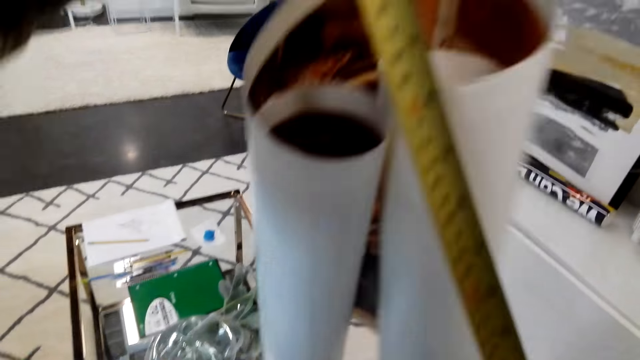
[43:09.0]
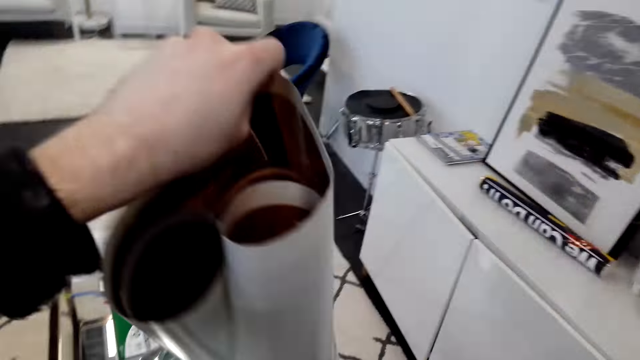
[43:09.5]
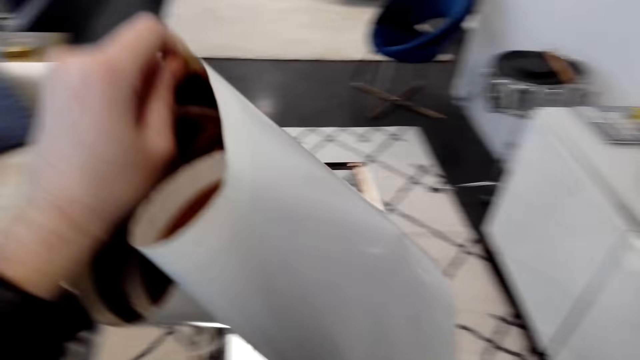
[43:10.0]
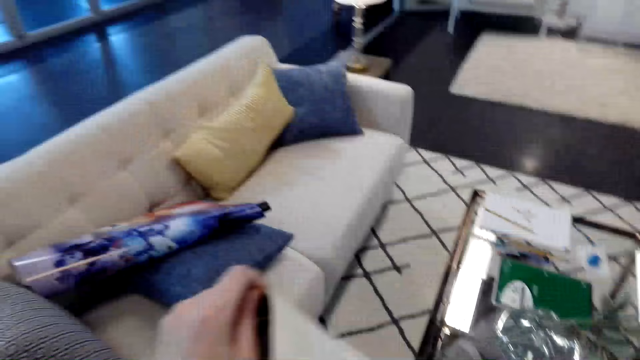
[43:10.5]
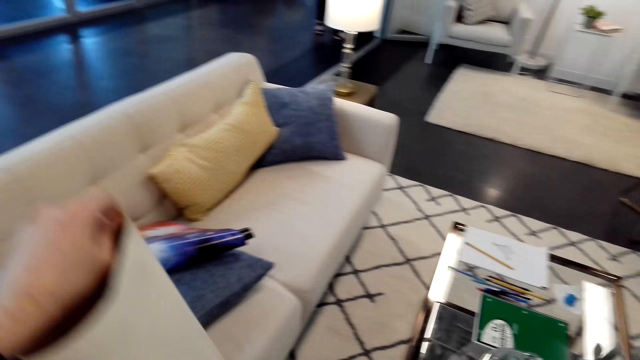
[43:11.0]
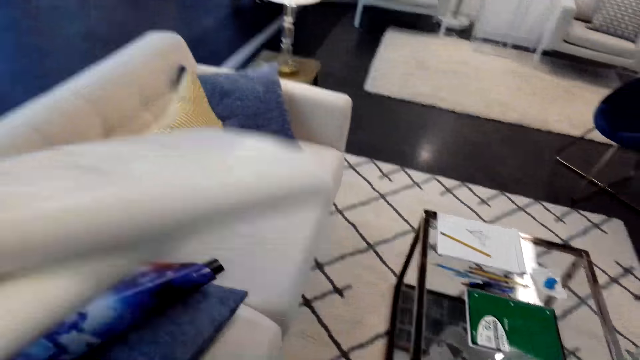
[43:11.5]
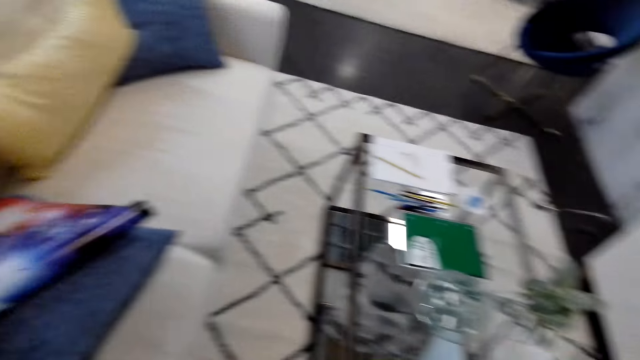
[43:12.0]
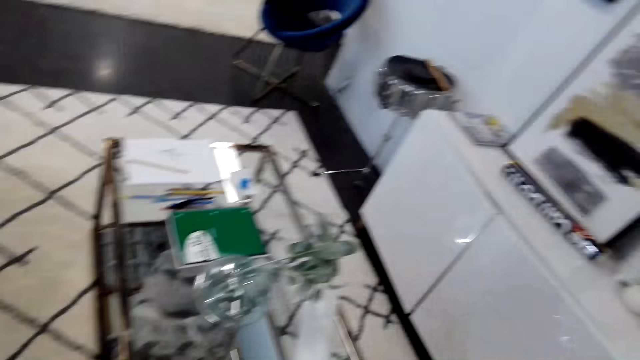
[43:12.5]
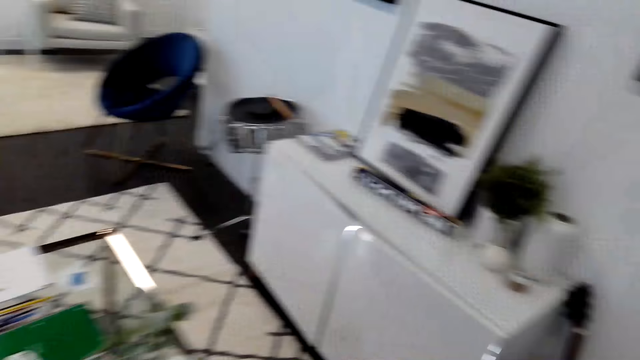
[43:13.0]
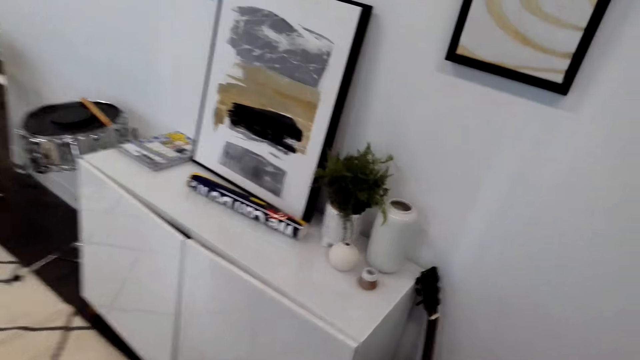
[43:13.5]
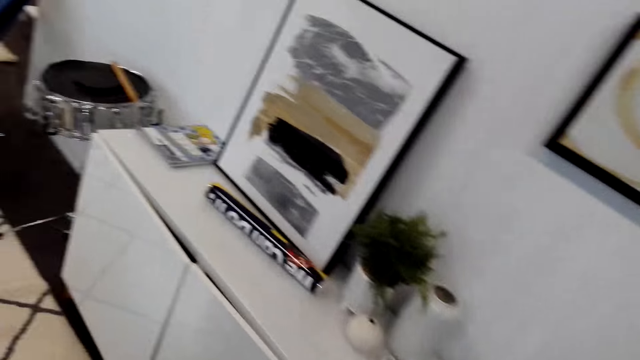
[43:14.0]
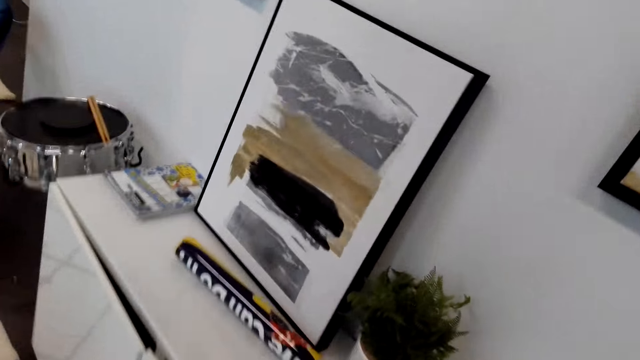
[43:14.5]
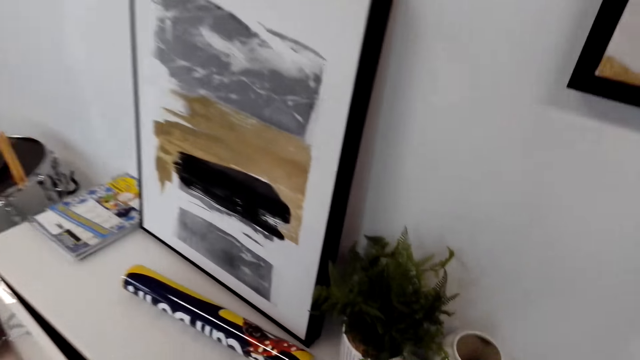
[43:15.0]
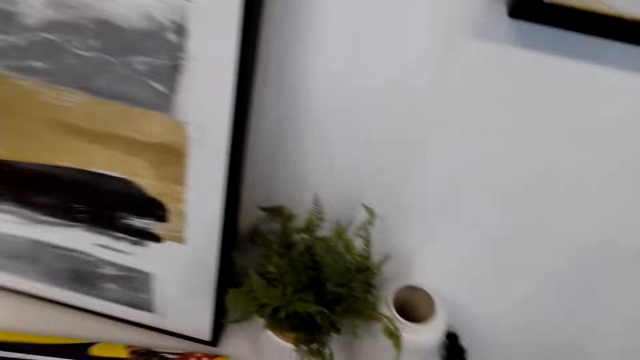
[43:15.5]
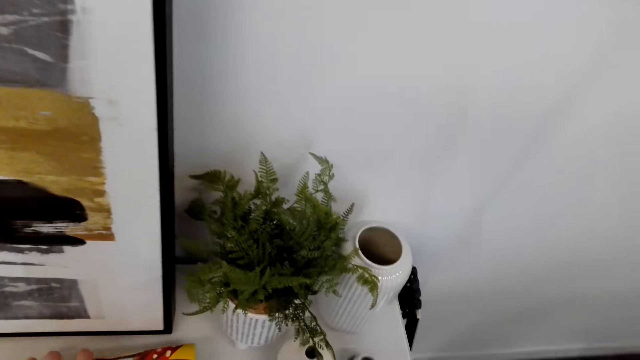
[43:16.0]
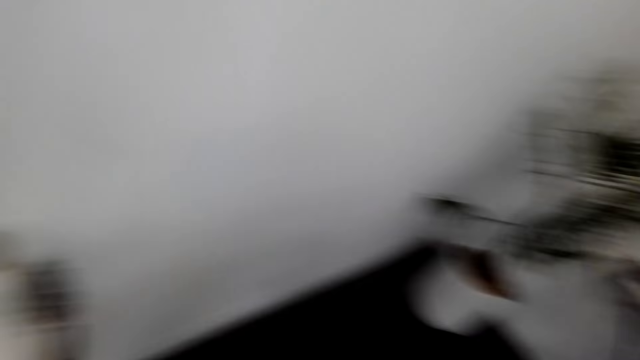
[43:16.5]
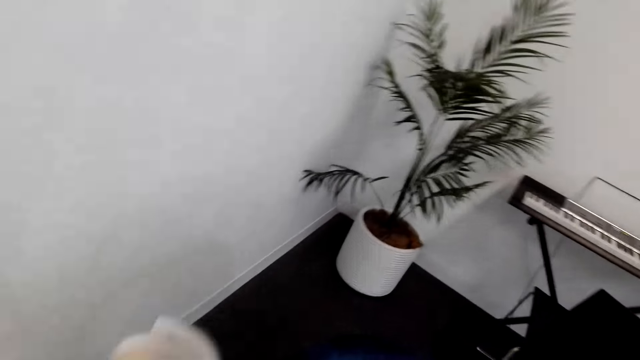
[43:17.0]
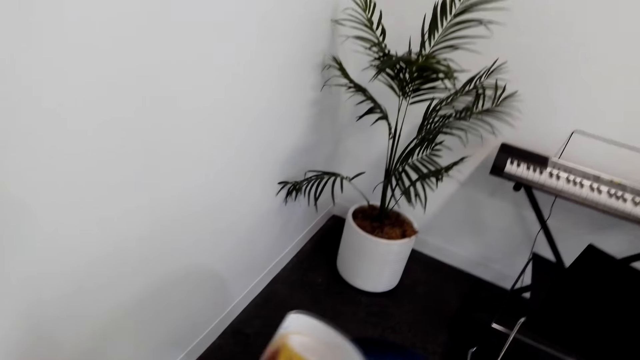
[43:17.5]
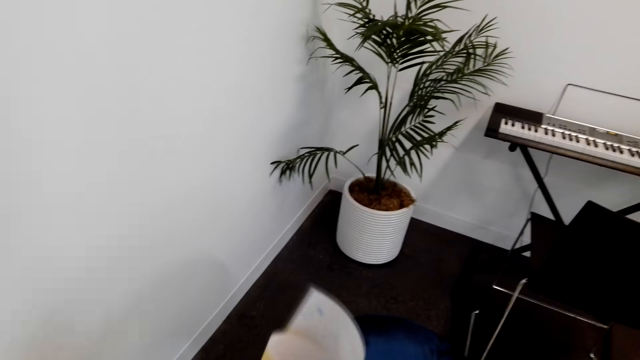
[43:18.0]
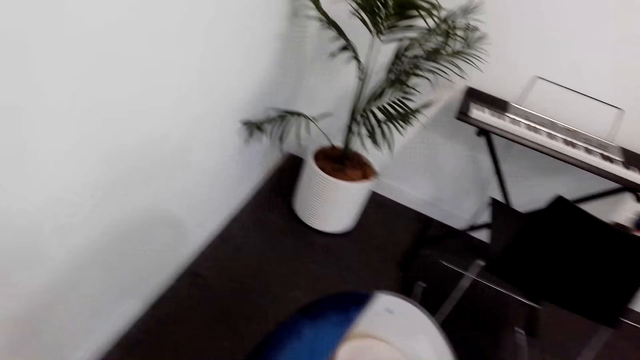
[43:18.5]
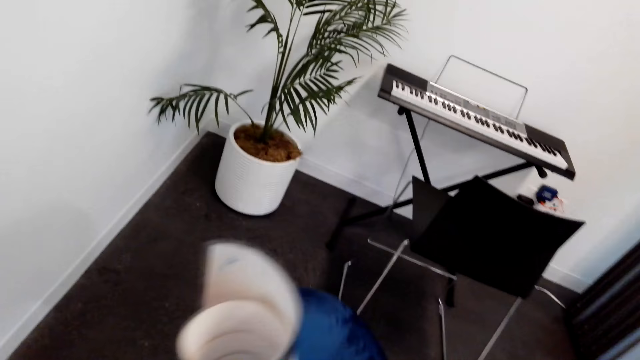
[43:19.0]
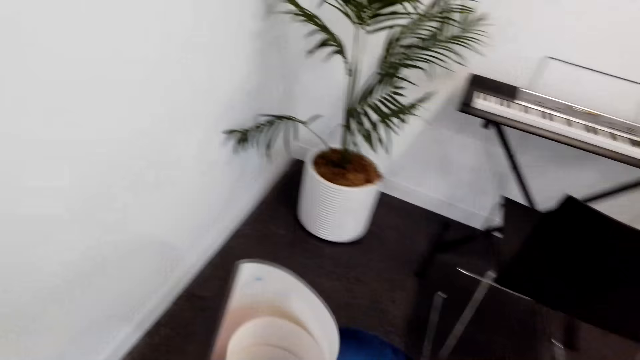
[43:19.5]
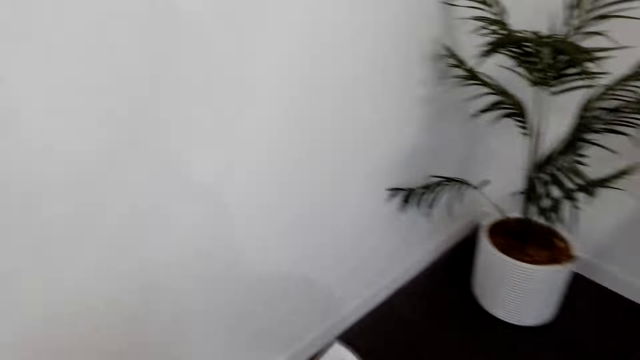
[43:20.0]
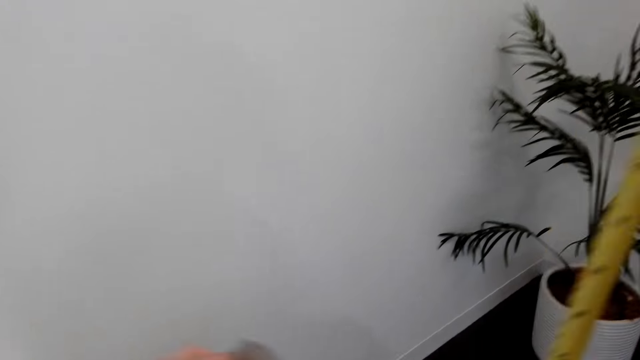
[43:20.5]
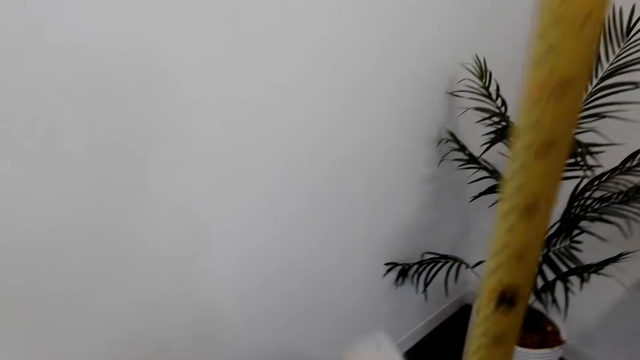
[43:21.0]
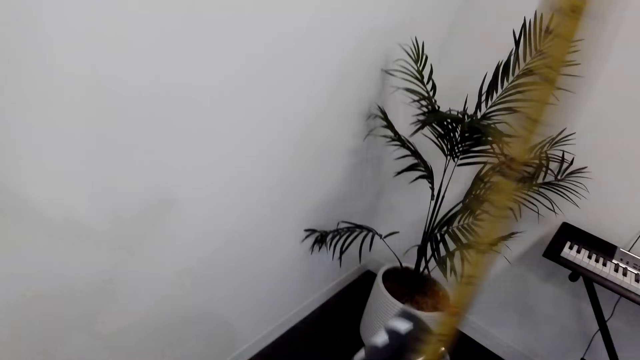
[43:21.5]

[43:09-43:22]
The camera wearer puts down the picture. They pick up the printed picture. They walk around. They unfold the picture.

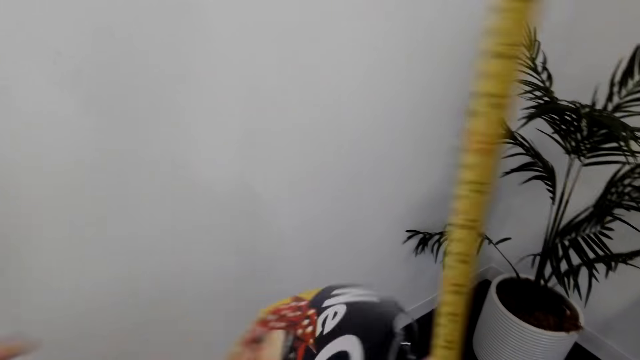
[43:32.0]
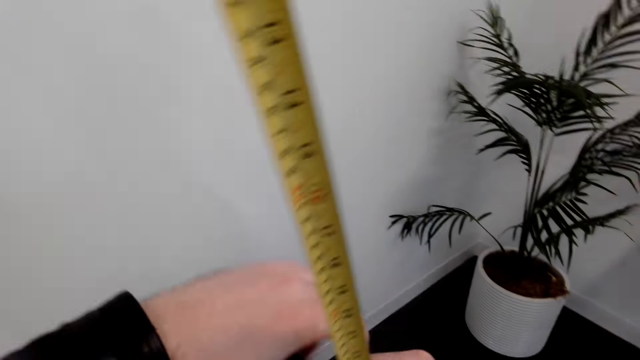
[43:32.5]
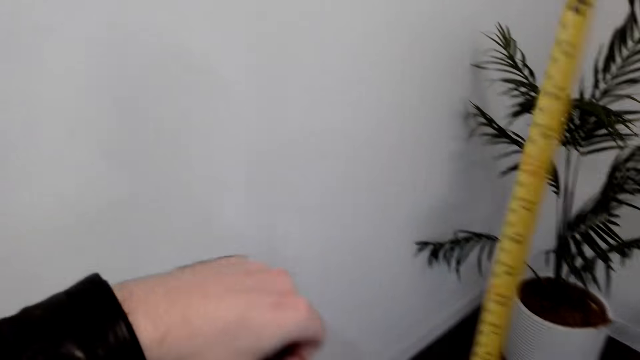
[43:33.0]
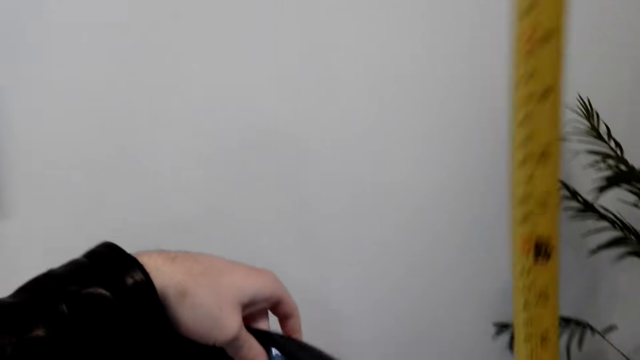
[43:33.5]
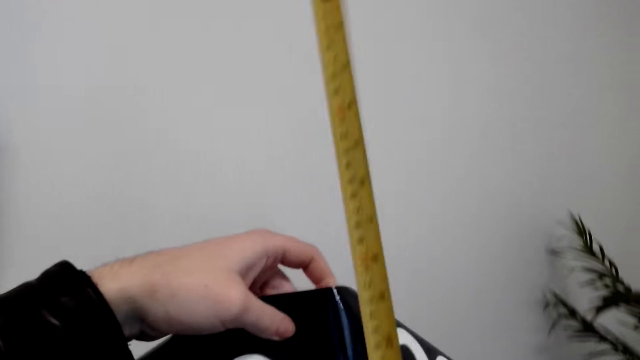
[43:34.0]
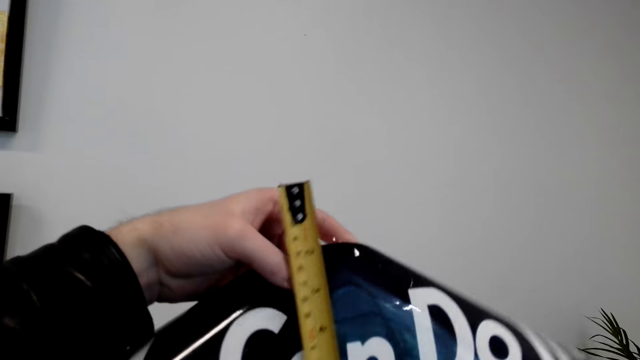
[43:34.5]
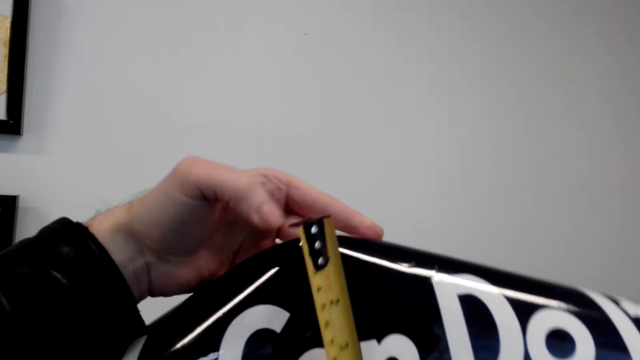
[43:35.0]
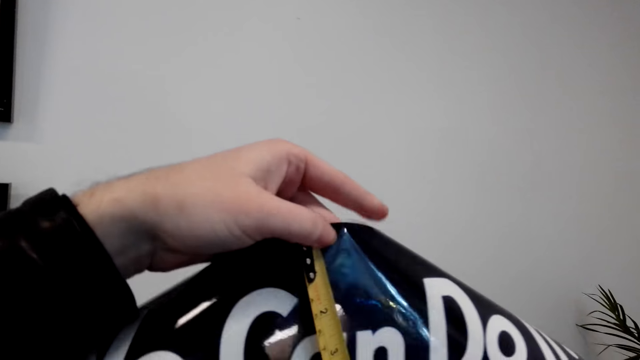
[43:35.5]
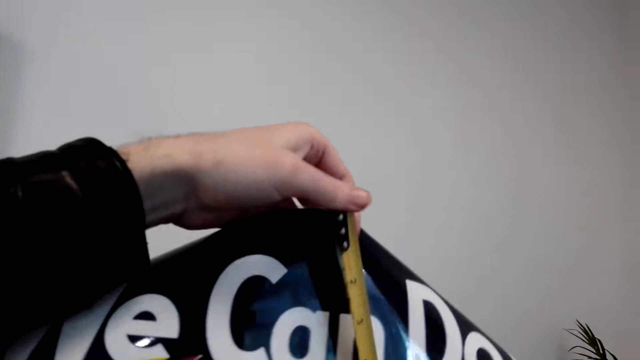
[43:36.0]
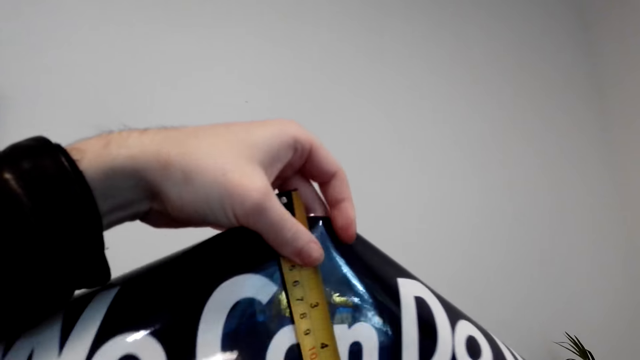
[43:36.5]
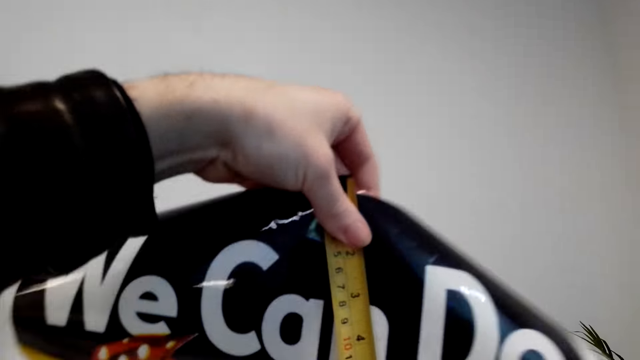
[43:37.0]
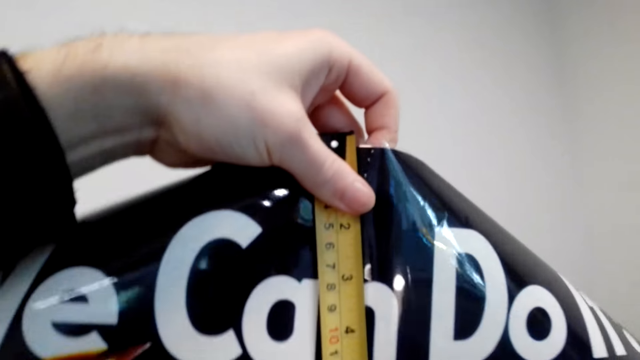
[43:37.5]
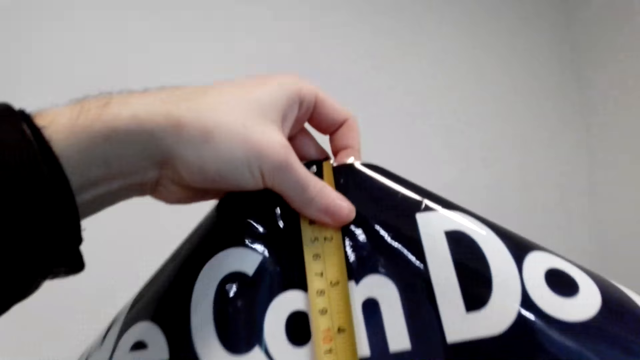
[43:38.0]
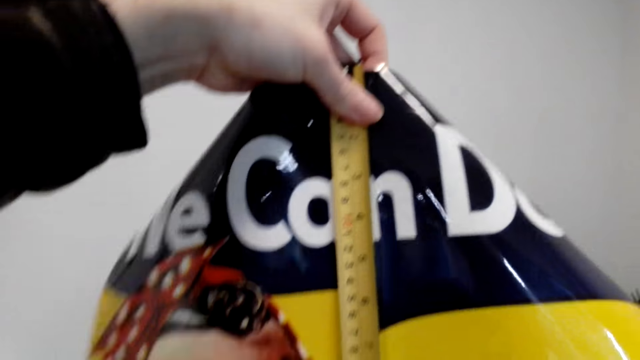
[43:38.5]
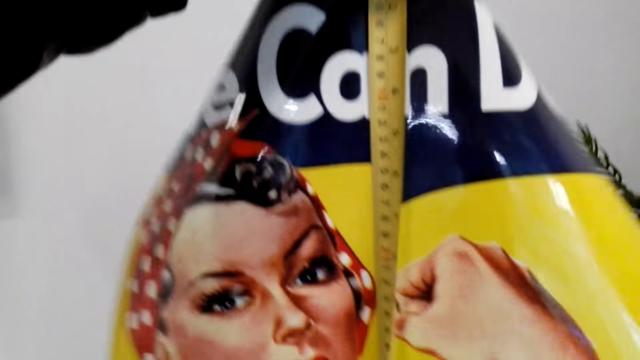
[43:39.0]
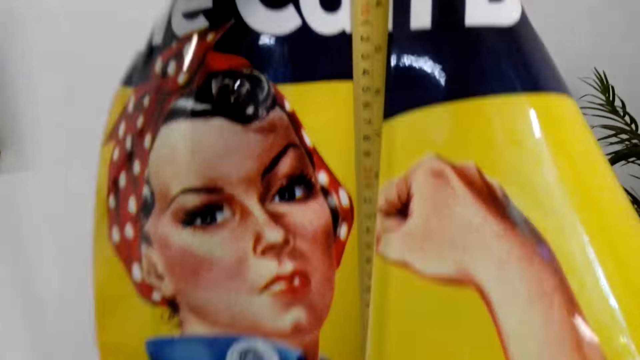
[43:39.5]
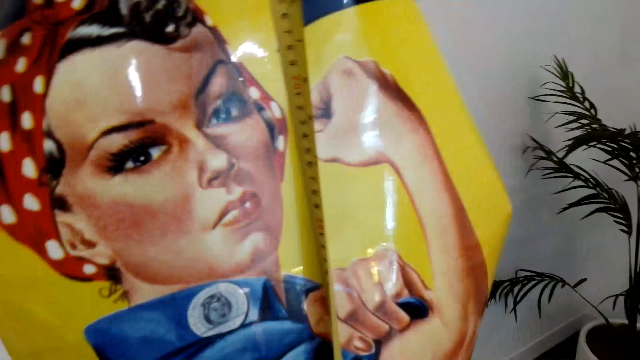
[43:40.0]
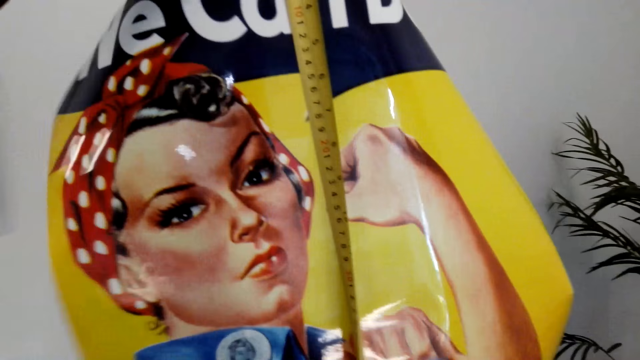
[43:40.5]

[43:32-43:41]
The camera wearer measures the picture with a feet measure. They measure the wall with a tape measure.
